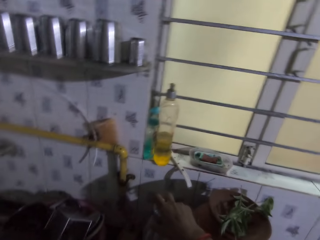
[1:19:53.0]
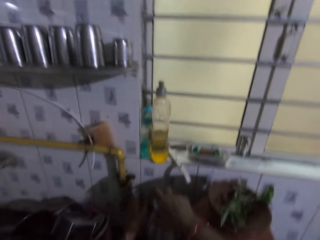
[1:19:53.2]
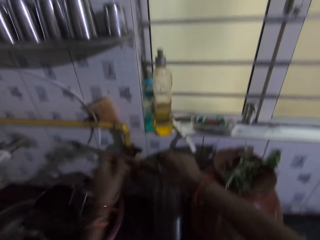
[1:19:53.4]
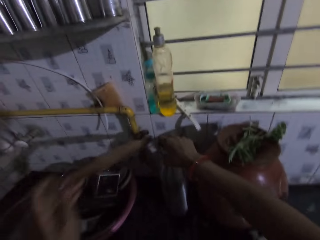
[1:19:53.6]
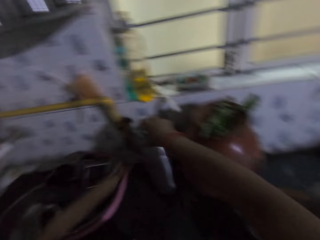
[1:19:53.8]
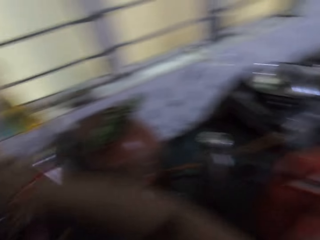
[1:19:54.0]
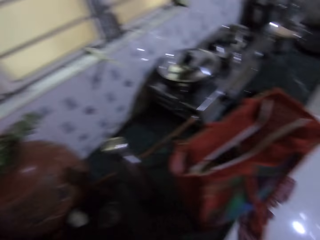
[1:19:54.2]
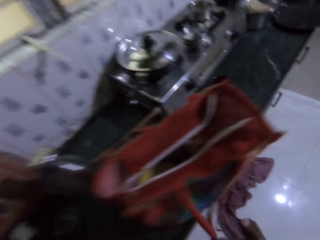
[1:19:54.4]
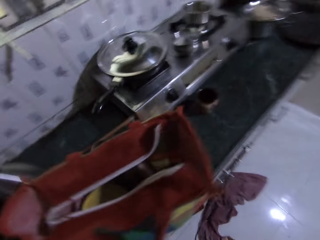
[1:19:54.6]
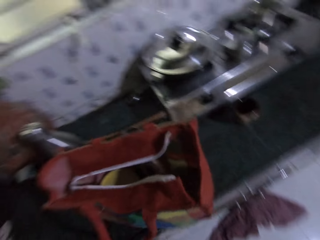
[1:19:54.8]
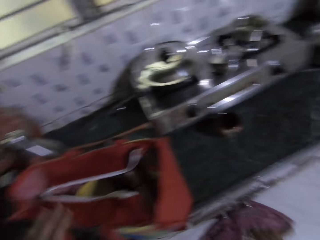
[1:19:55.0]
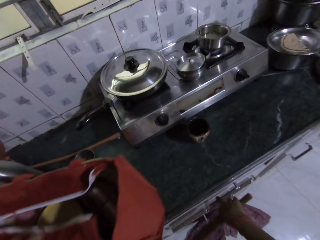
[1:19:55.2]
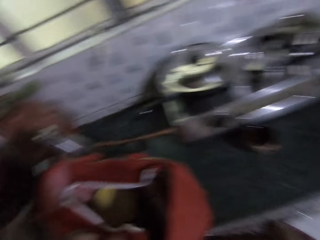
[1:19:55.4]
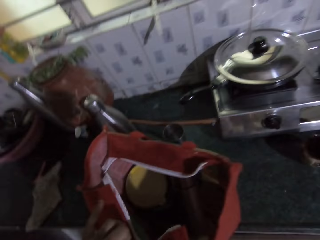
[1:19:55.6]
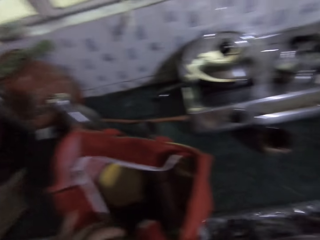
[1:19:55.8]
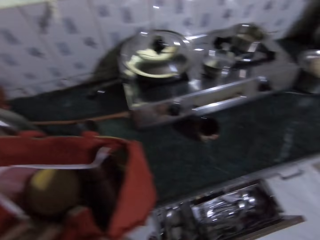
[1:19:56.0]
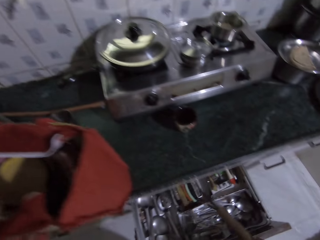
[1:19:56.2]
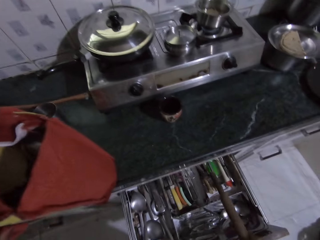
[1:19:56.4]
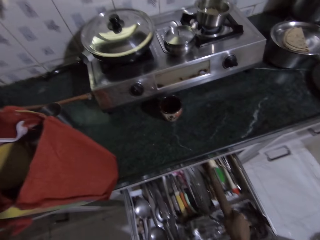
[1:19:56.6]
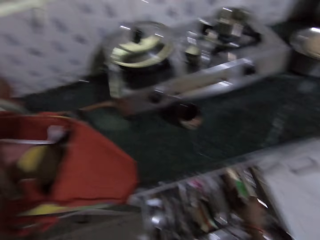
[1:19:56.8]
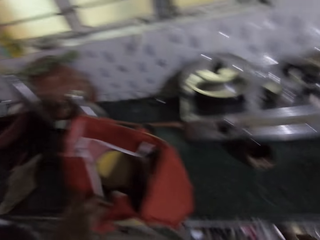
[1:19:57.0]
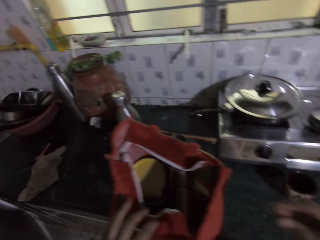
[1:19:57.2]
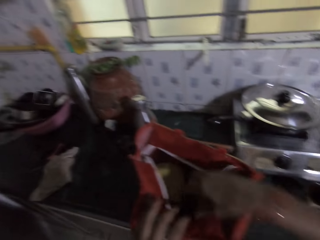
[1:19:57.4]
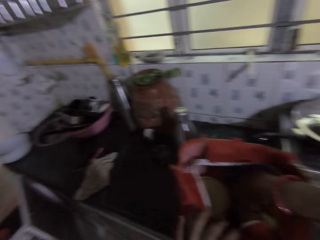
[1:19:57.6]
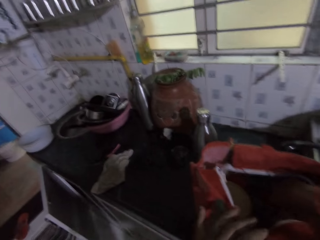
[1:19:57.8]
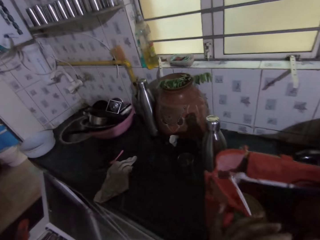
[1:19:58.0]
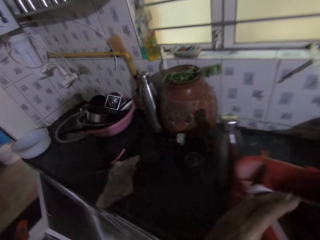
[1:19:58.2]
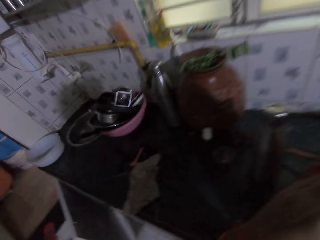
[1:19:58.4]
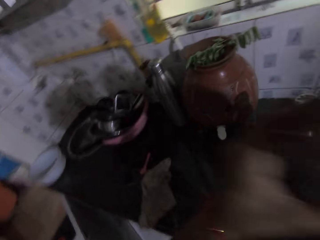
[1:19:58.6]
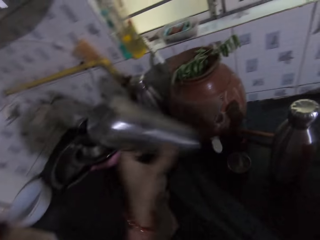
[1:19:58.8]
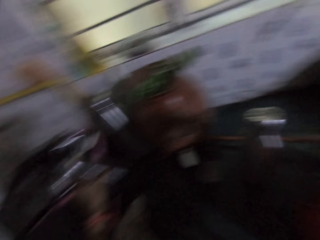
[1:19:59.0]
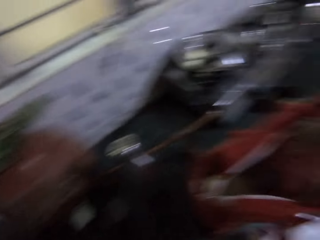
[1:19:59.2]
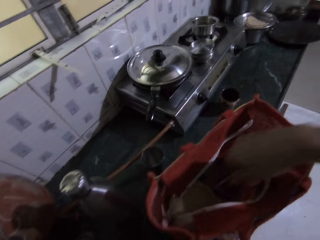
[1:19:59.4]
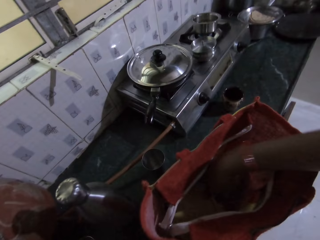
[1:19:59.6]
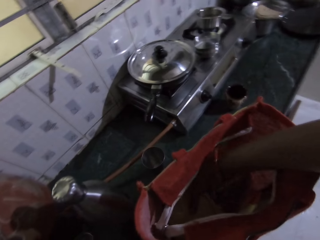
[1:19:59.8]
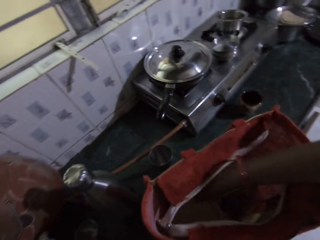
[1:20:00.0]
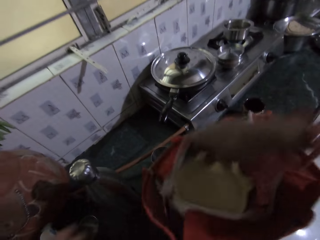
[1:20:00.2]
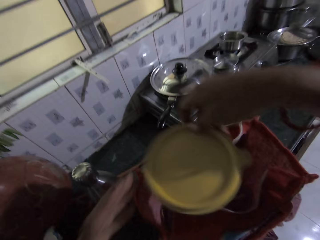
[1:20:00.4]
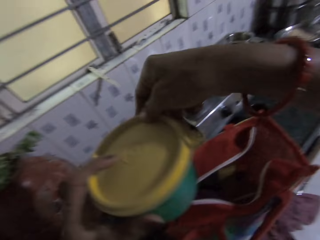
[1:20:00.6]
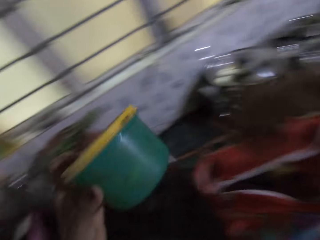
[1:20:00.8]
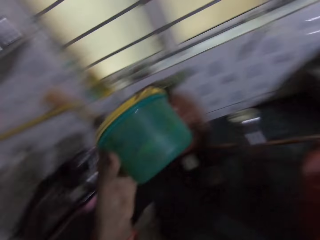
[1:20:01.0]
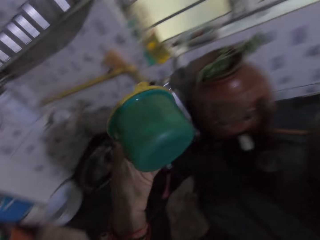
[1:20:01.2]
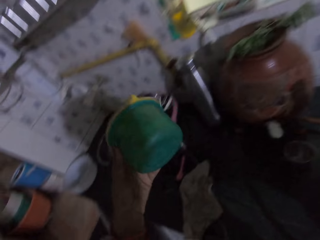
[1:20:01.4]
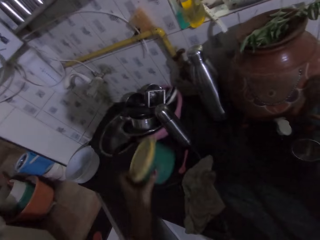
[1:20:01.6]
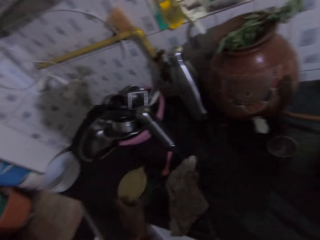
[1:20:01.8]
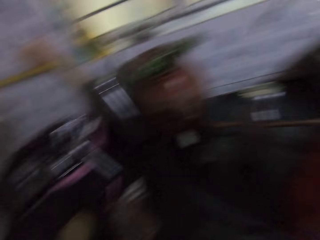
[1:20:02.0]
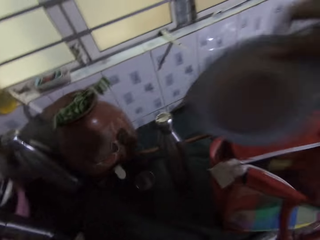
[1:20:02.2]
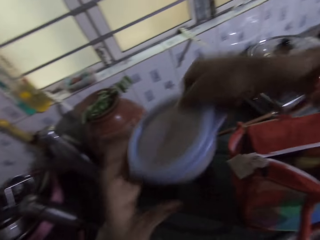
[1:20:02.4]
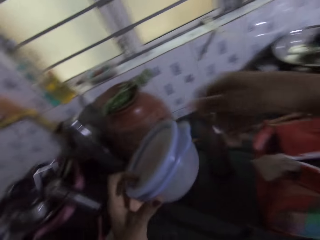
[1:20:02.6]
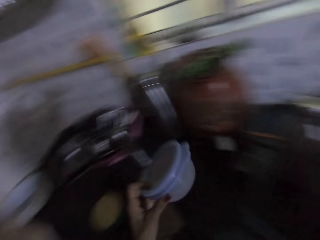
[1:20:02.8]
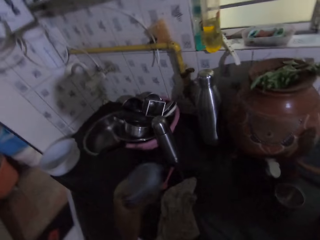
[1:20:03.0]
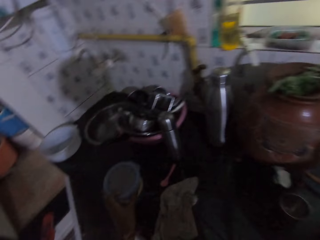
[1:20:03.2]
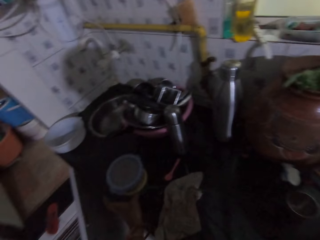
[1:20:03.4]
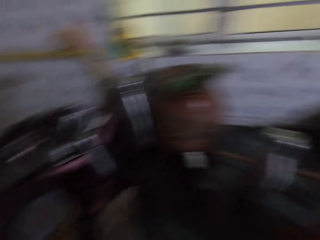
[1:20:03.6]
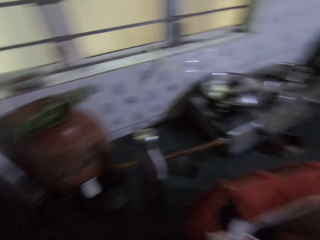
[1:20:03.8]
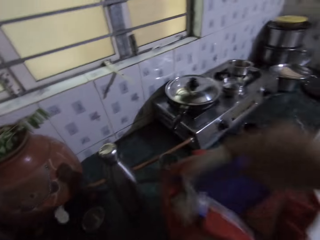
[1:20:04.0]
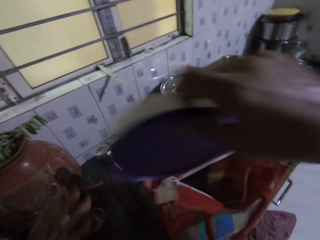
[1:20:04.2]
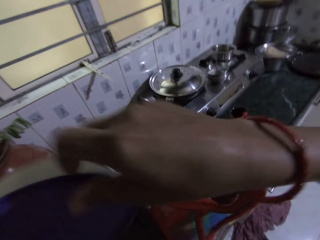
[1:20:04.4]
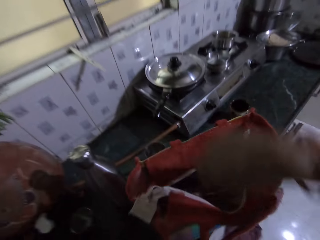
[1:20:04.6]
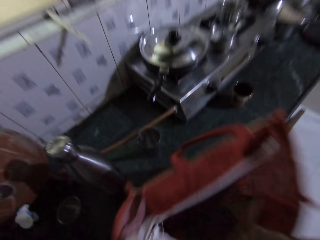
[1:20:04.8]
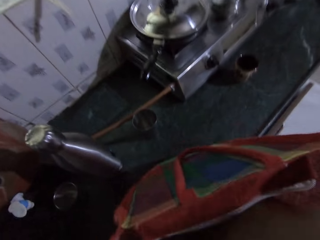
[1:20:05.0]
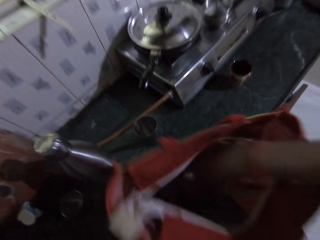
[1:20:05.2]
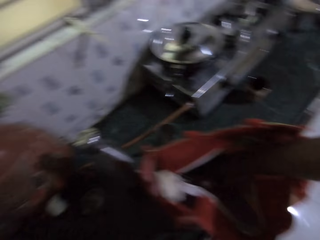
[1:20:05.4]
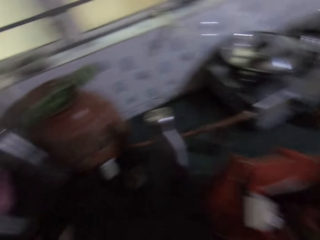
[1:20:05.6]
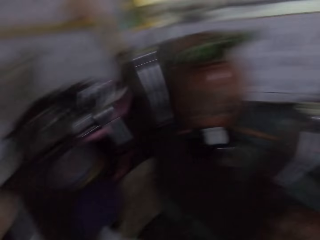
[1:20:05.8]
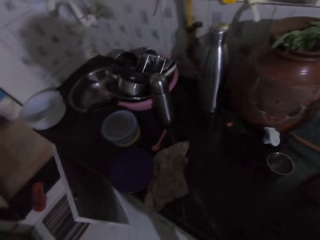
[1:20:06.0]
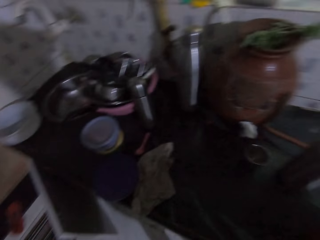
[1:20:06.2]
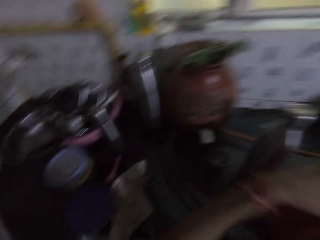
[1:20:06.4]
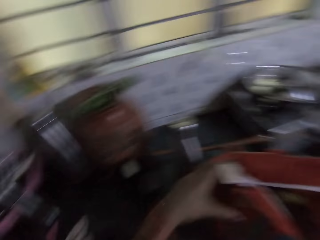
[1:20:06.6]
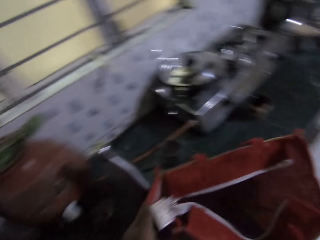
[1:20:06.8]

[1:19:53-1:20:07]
The camera wearer picks a rolling stick from the table with her left hand. She pulls the drawer with her left hand. She places the rolling stick in her left hand in the drawer. She inserts her right hand in the bag on the table. She removes a flask from the bag. She drops the flask on the table with her right hand. She picks a plastic bowl or dish from the bag with her right hand. She passes the plastic bowl from her right hand to her left hand. She places the plastic bowl on the table with her left hand. She passes a blue plastic bowl from her right hand to her left hand. She places the blue plastic bowl on the table with her left hand. She picks a plastic bowl from the bag with her right hand. She passes the plastic bowl from her right hand to her left hand. She places the dish on the countertop. She places her right hand in the bag.

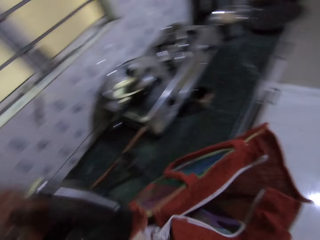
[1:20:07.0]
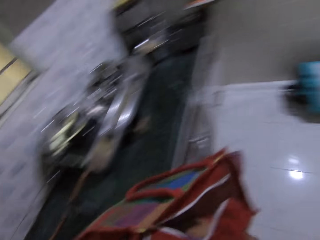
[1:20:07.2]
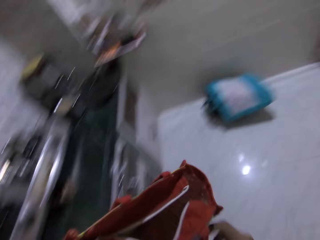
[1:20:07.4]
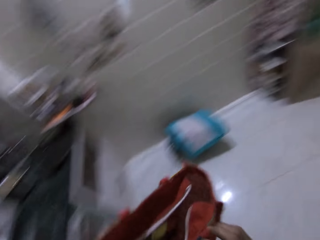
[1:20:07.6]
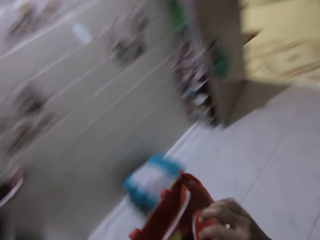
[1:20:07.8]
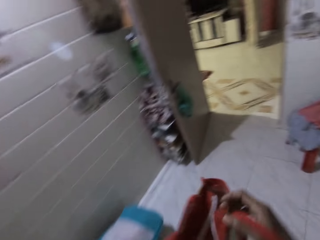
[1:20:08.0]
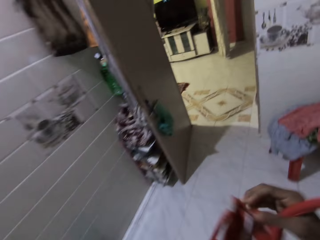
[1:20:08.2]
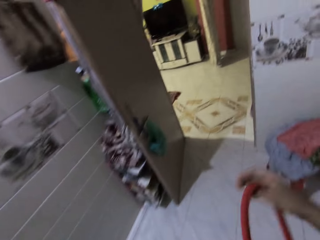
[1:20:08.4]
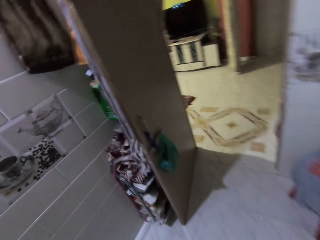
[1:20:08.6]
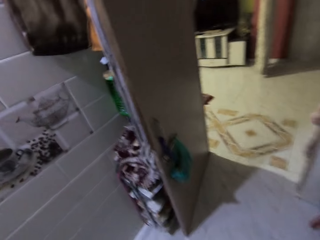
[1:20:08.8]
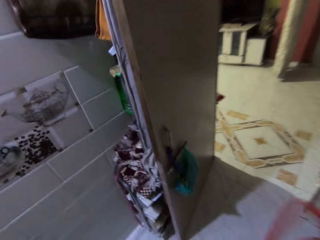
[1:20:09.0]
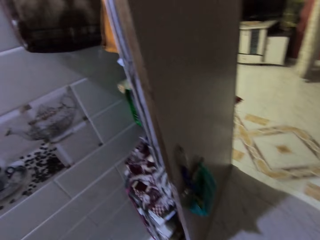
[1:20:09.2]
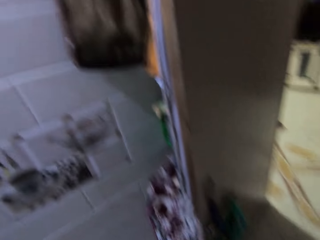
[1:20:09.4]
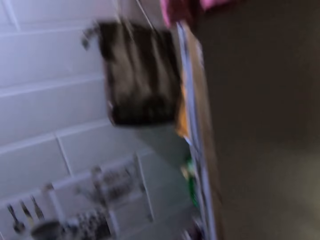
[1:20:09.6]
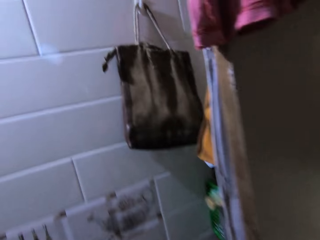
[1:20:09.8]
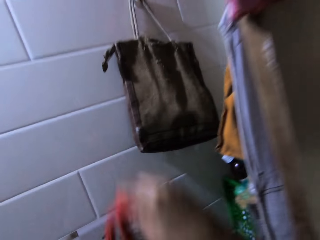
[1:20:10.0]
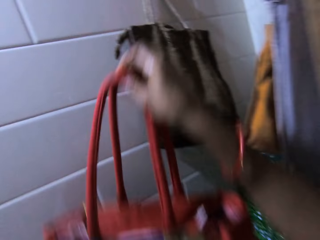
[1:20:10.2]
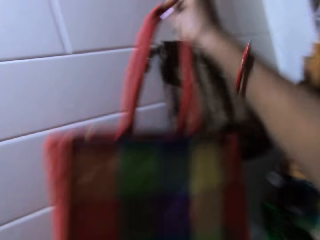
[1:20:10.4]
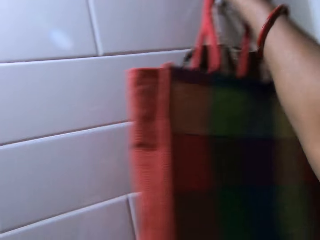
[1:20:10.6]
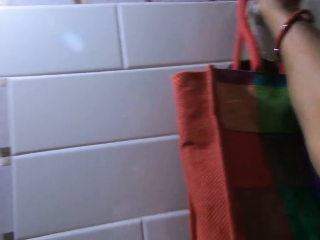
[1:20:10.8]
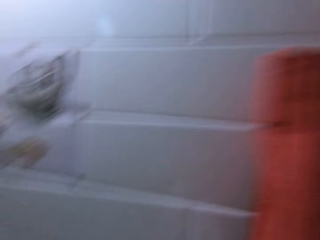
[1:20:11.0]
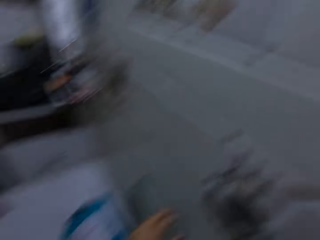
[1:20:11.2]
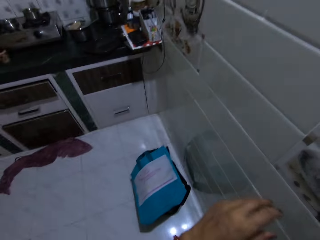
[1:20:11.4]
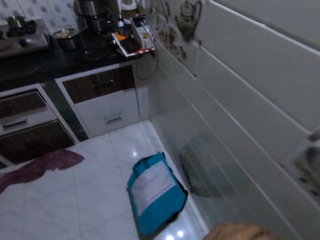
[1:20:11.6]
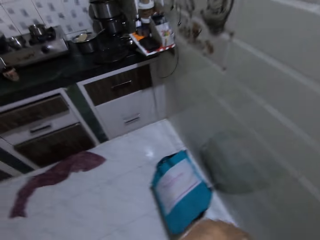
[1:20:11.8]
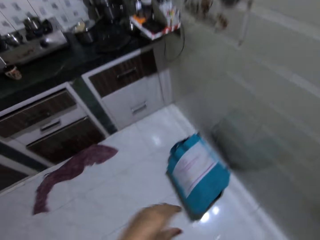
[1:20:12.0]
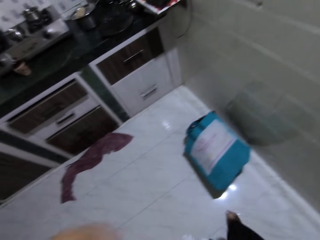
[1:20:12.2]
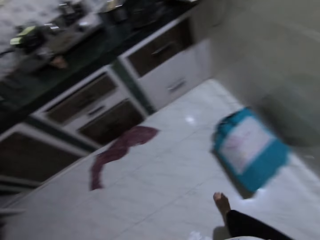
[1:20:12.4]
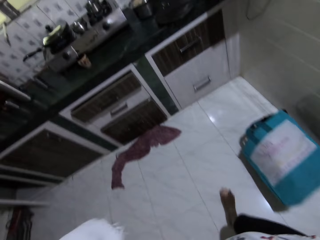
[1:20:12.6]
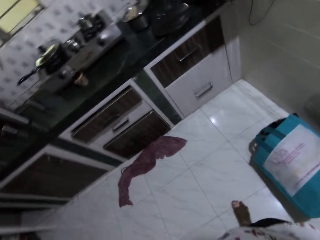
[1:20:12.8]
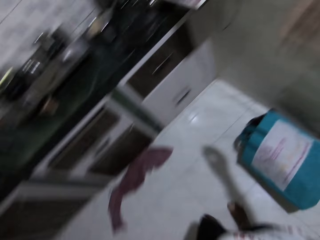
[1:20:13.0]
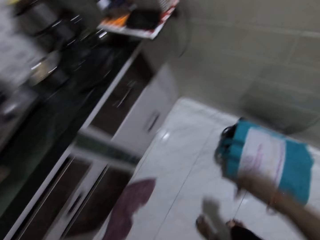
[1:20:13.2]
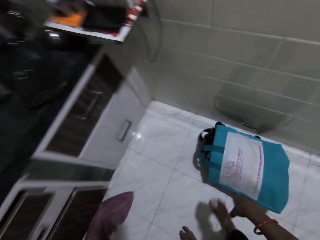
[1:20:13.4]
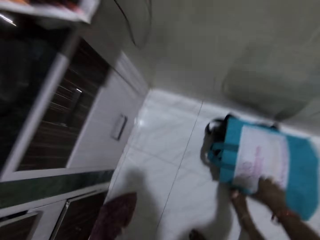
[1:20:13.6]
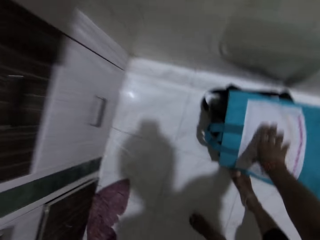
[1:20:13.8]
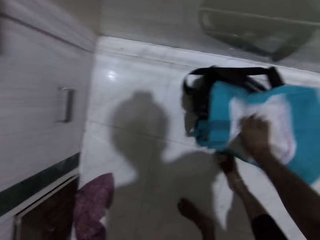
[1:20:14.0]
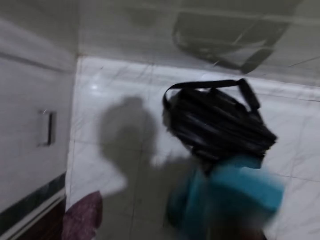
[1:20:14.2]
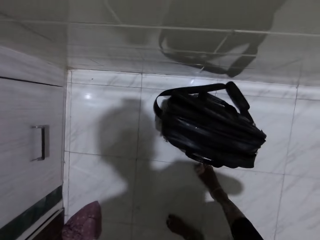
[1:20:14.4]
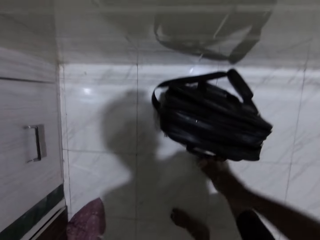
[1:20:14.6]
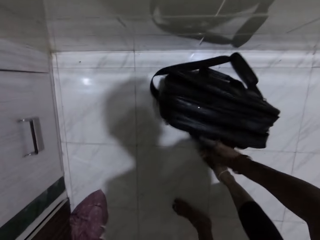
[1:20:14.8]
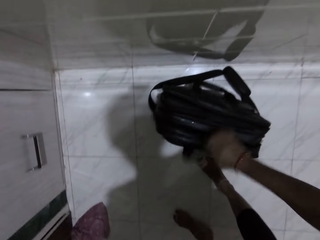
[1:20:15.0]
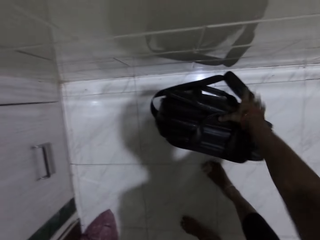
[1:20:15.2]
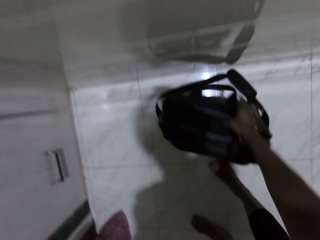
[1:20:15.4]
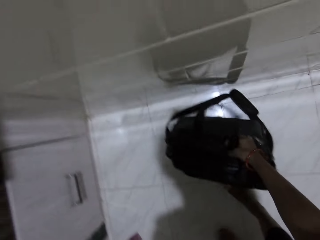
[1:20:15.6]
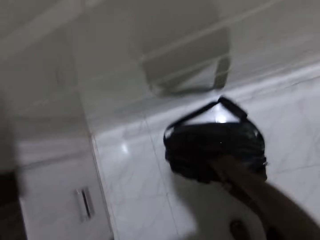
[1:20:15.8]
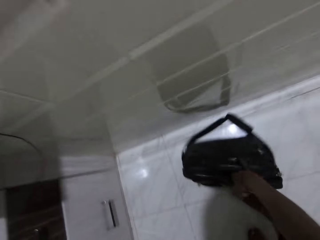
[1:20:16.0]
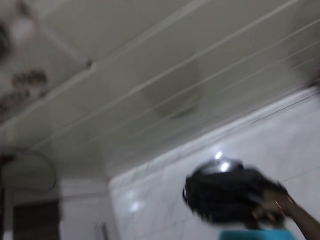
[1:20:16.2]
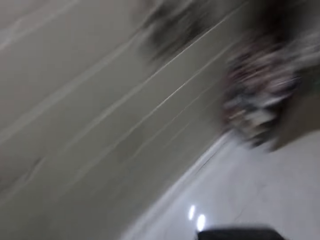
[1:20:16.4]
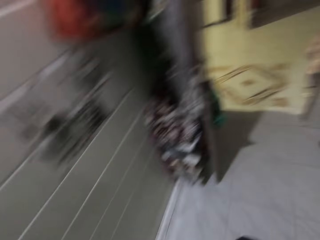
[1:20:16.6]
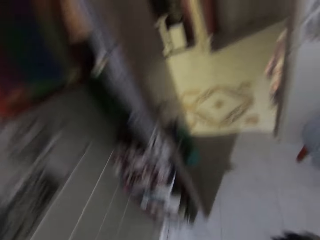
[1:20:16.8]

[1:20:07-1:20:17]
The camera wearer hangs the bag on the wall with her right hand. She removes a nylon bag from a black bag on the floor with her right hand. She picks the black bag from the floor with her right hand.
